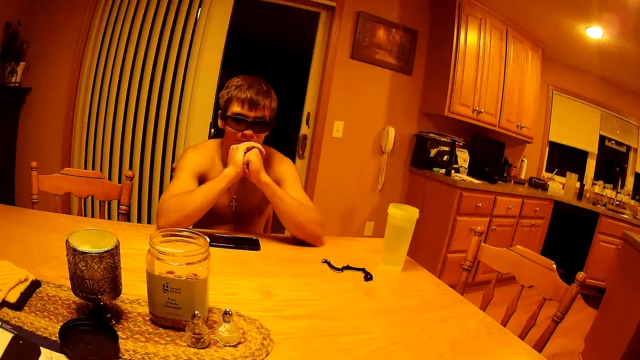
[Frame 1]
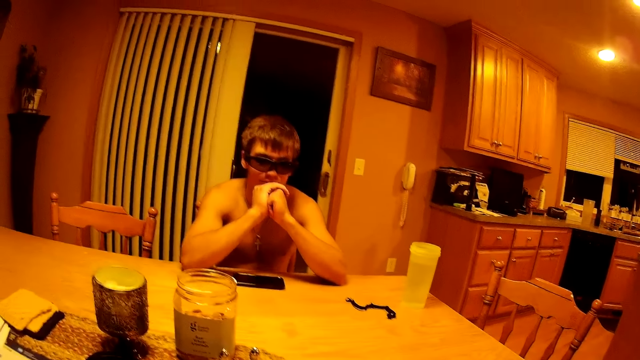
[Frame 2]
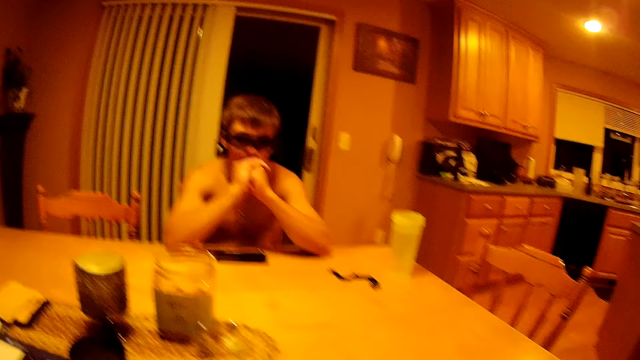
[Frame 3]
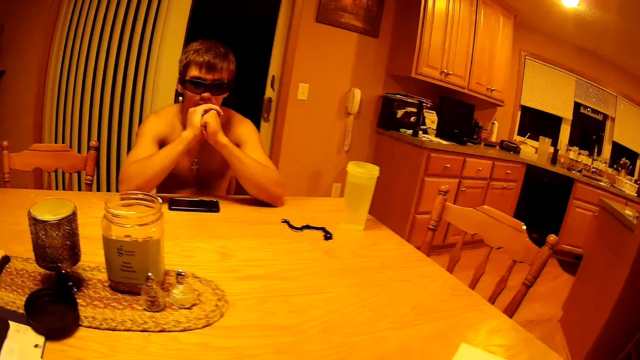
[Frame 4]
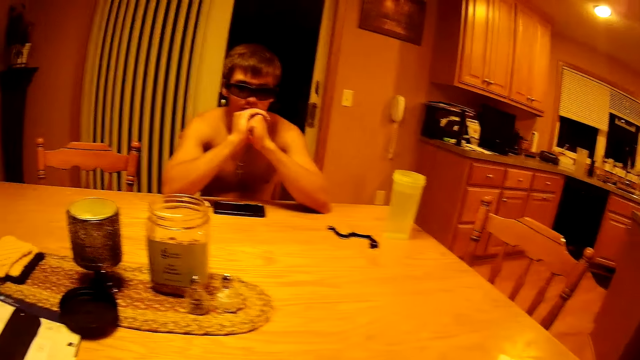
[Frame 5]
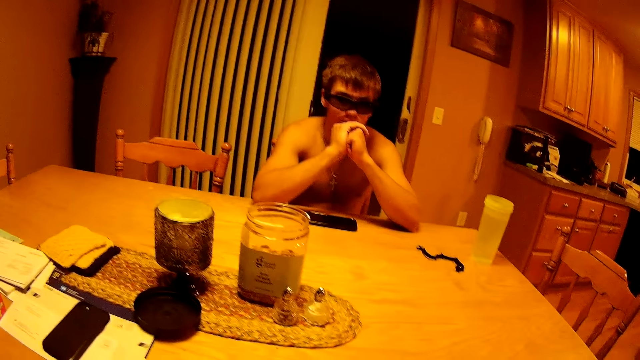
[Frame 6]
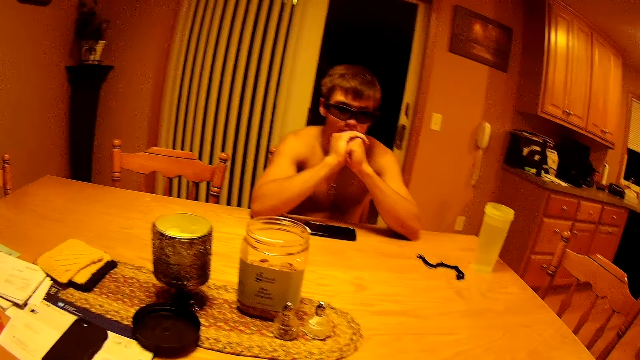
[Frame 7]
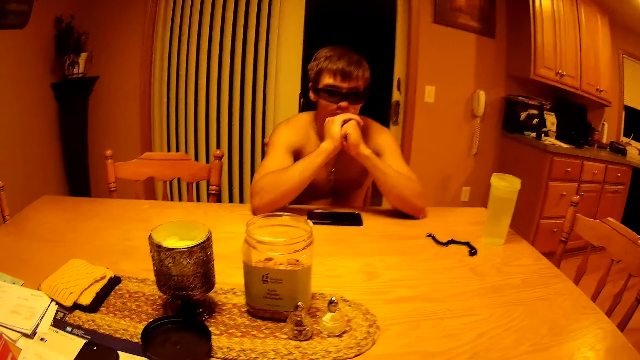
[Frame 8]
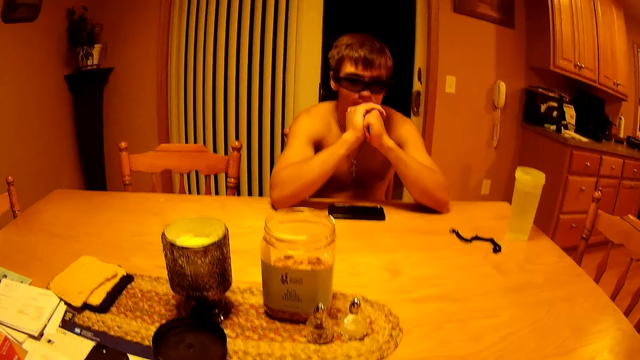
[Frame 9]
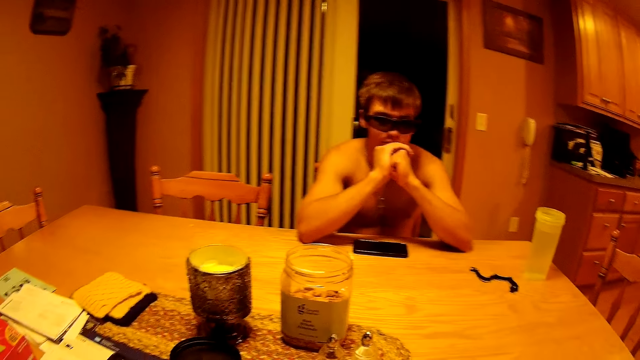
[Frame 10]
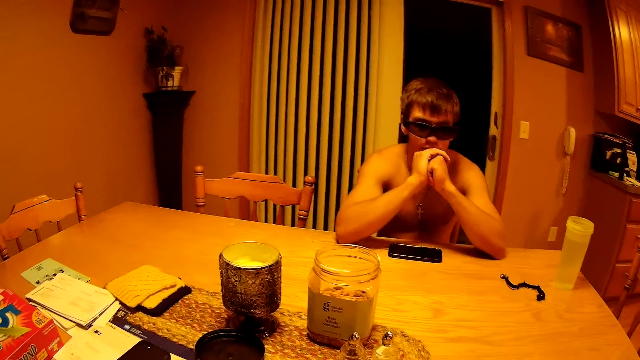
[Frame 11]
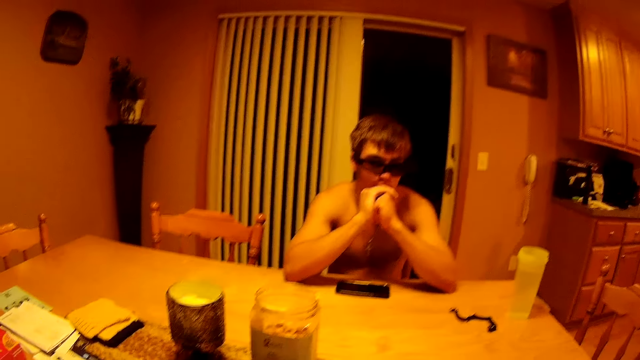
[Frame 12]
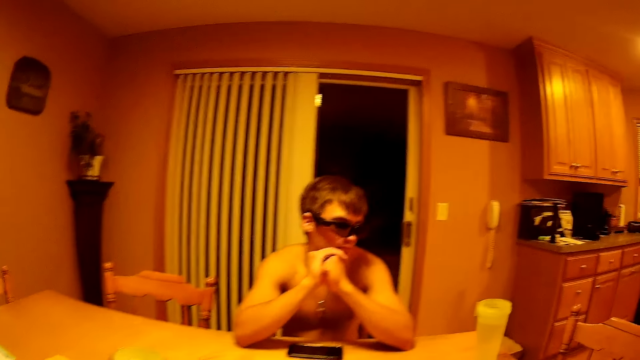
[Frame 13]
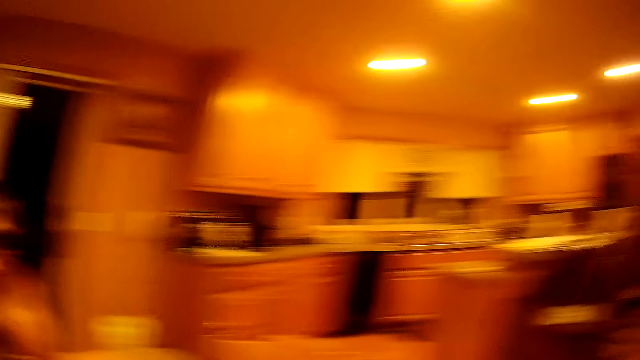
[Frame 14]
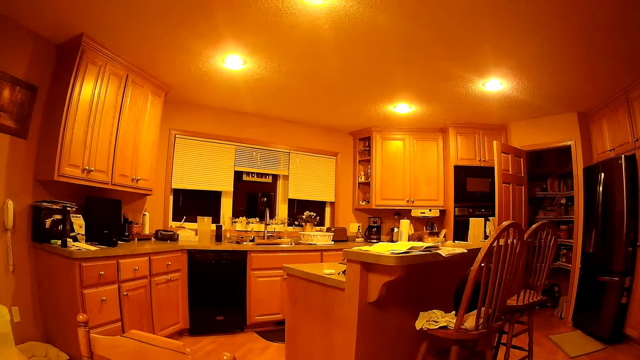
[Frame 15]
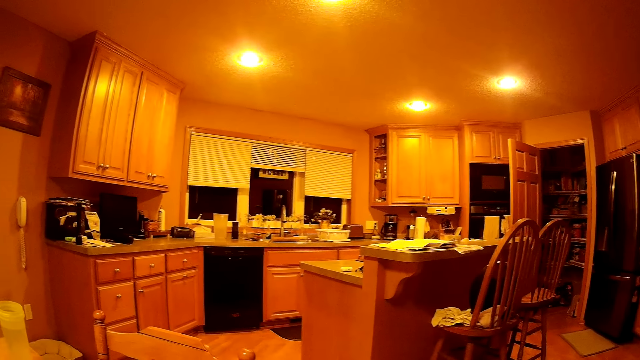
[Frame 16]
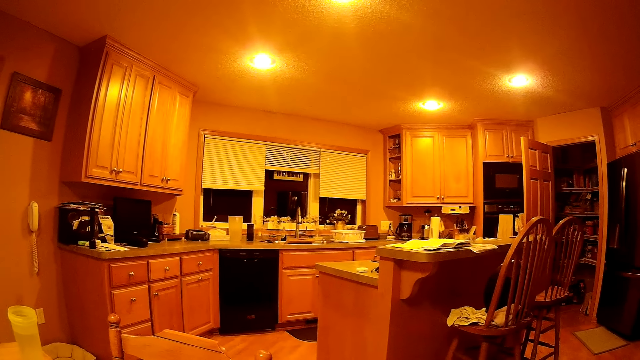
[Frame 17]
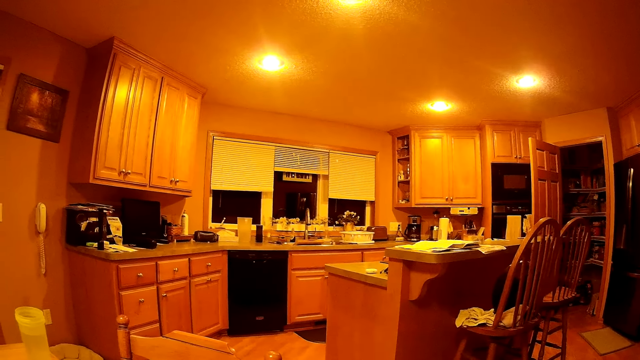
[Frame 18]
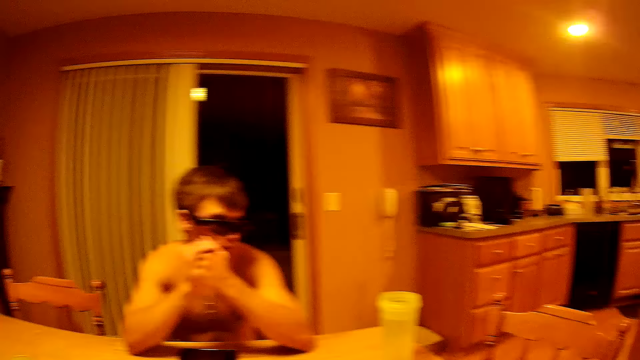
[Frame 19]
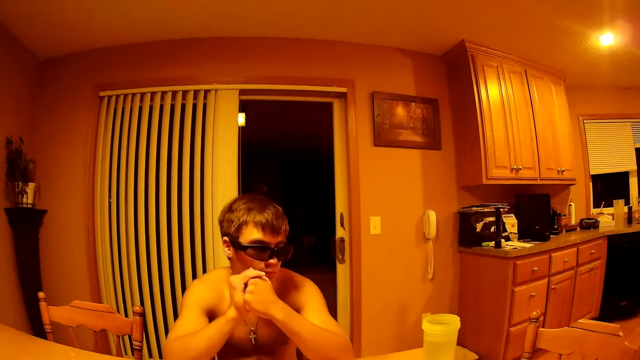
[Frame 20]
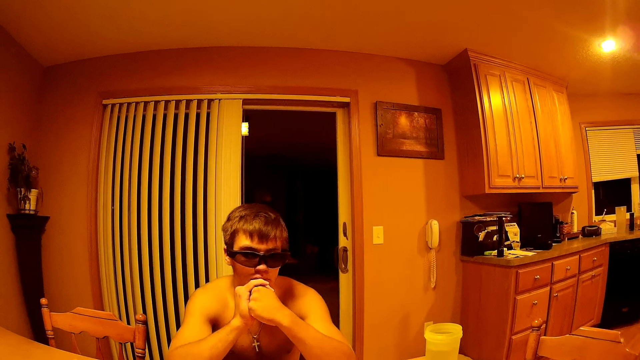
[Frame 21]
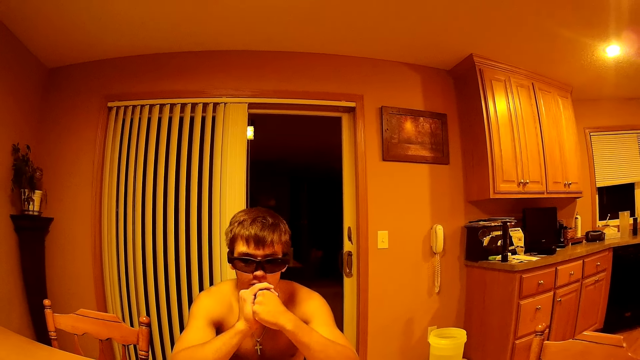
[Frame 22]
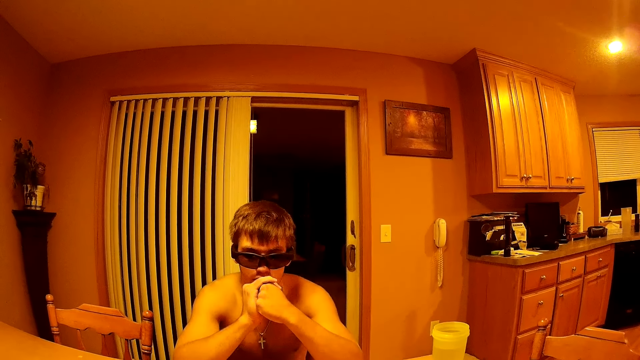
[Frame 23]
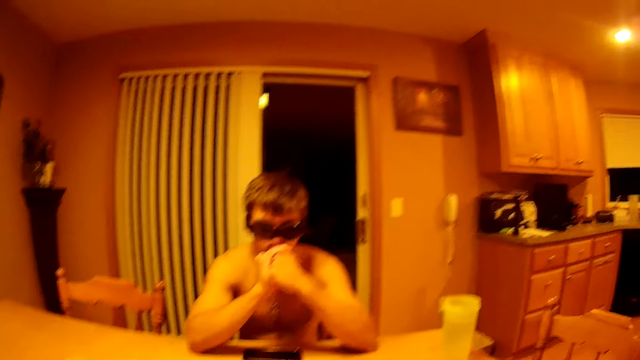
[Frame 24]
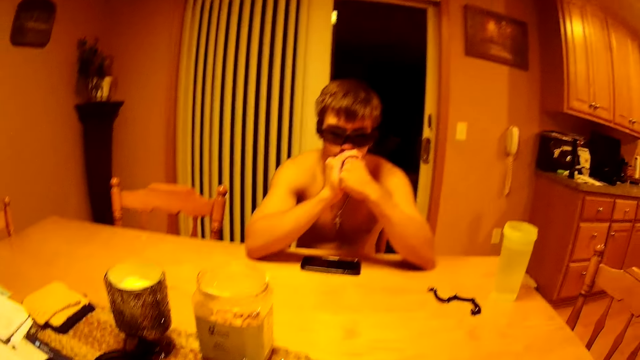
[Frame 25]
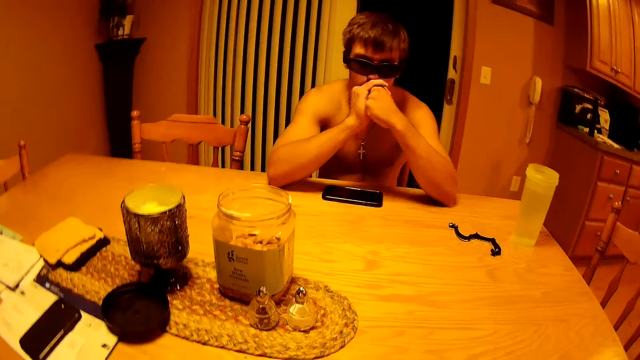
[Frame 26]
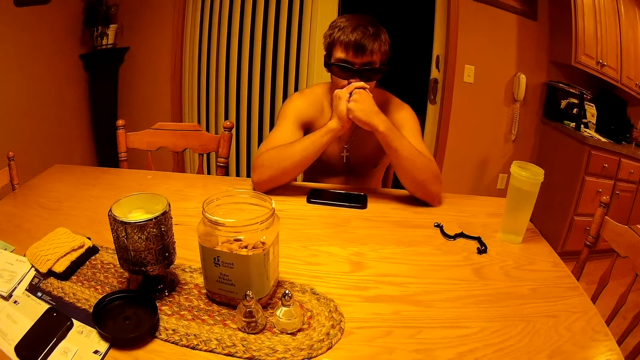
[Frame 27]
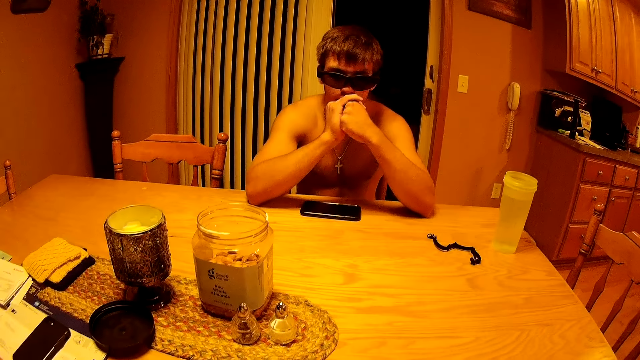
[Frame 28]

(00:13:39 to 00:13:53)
A person turns.

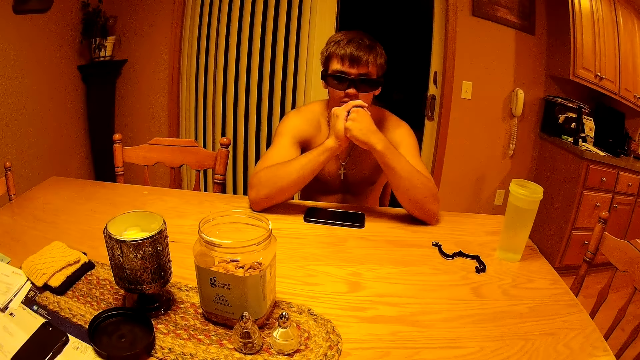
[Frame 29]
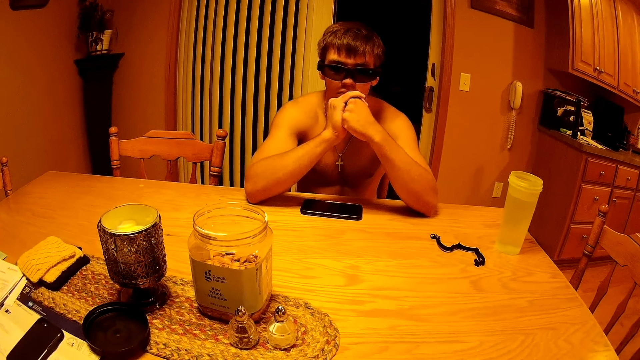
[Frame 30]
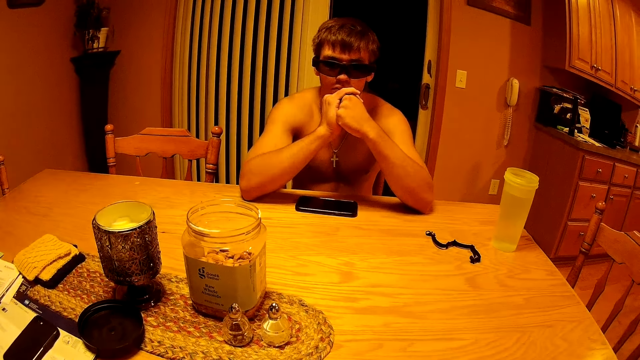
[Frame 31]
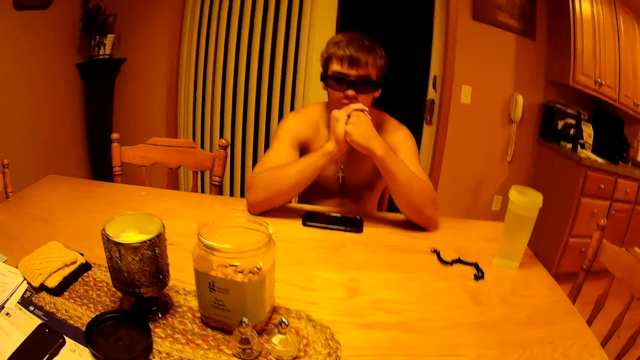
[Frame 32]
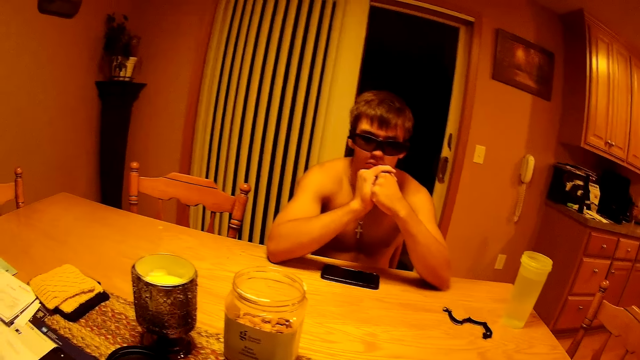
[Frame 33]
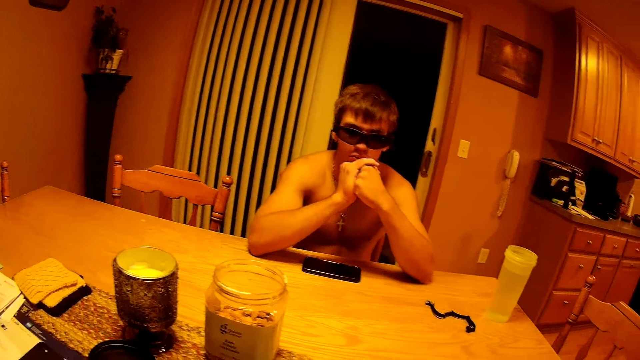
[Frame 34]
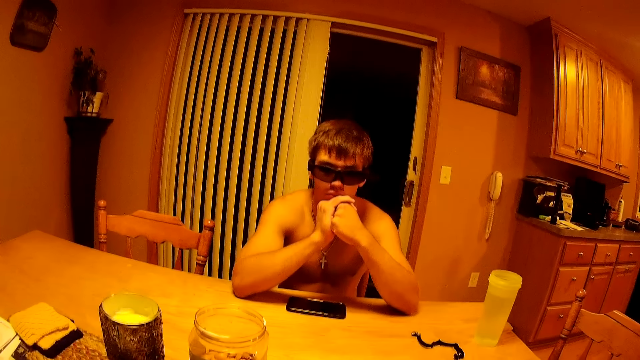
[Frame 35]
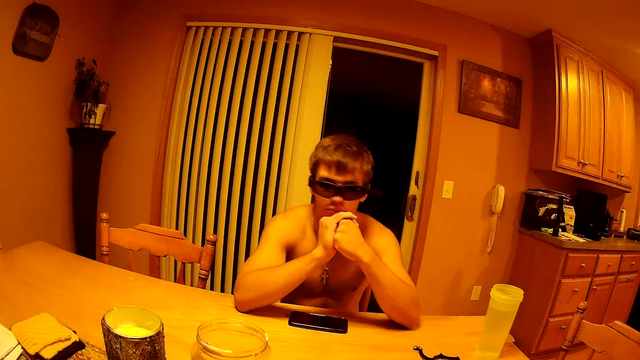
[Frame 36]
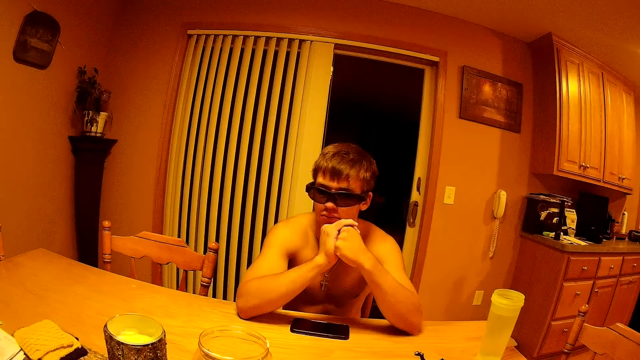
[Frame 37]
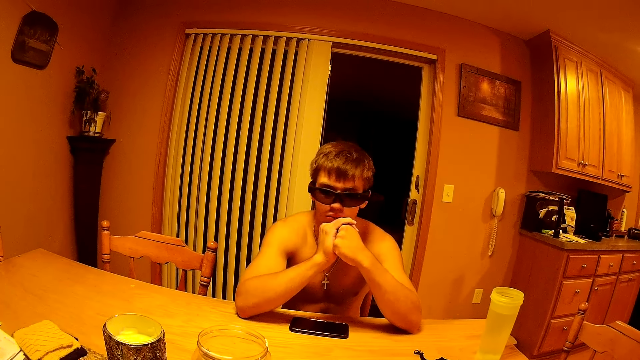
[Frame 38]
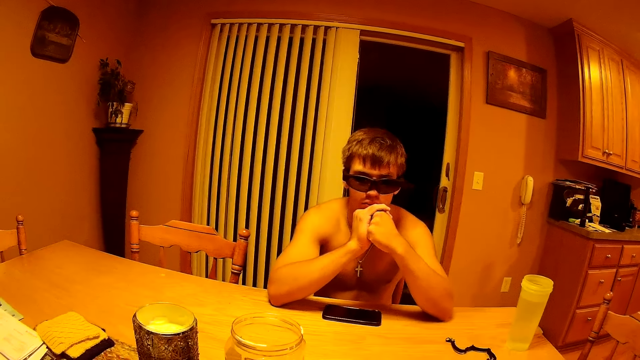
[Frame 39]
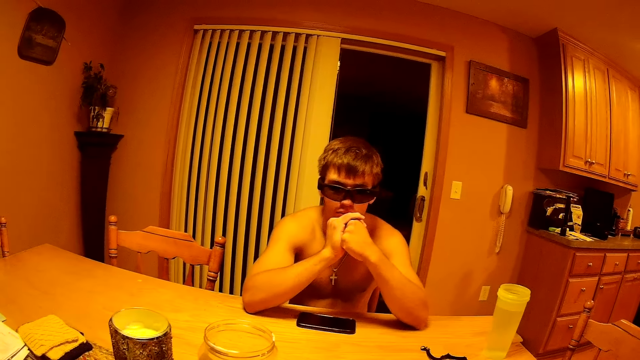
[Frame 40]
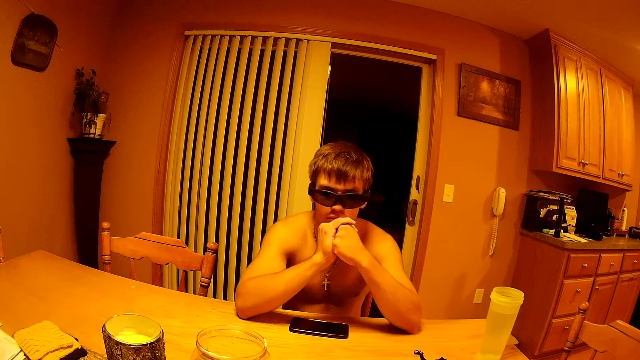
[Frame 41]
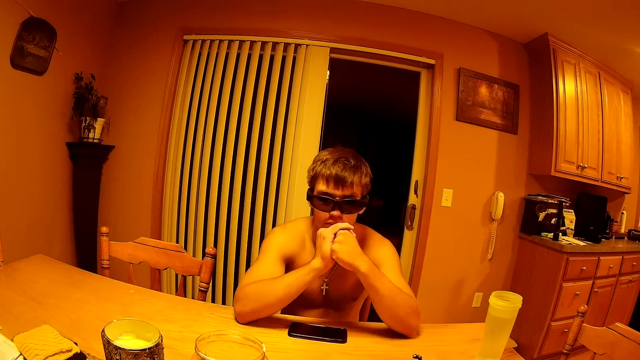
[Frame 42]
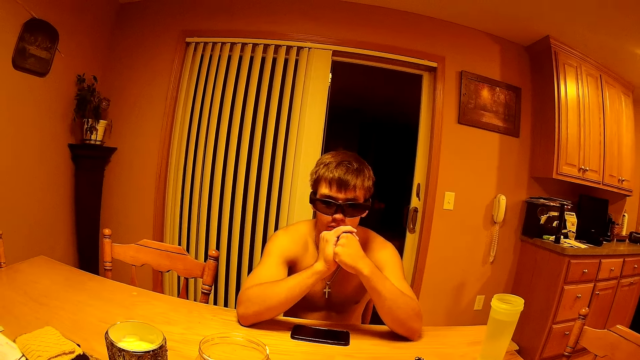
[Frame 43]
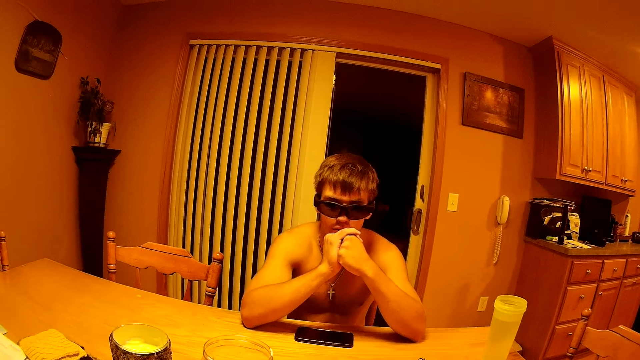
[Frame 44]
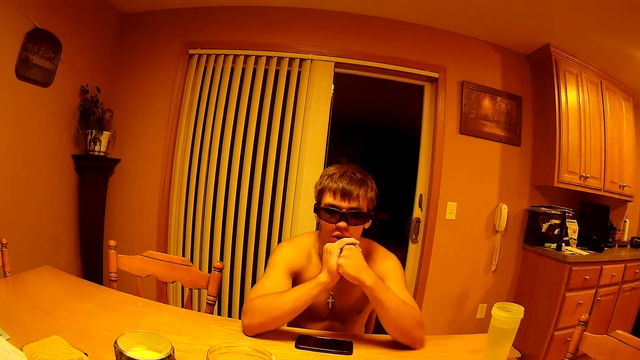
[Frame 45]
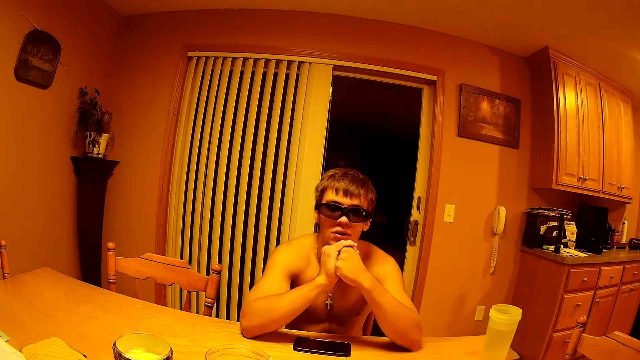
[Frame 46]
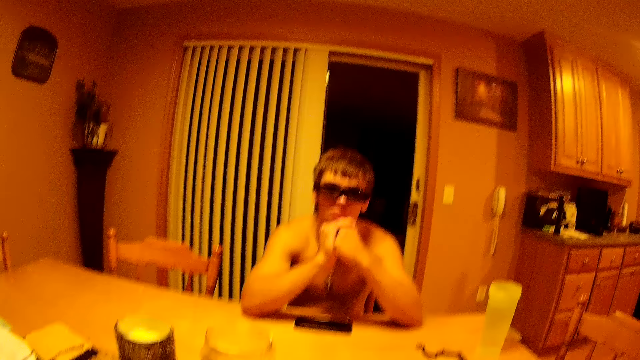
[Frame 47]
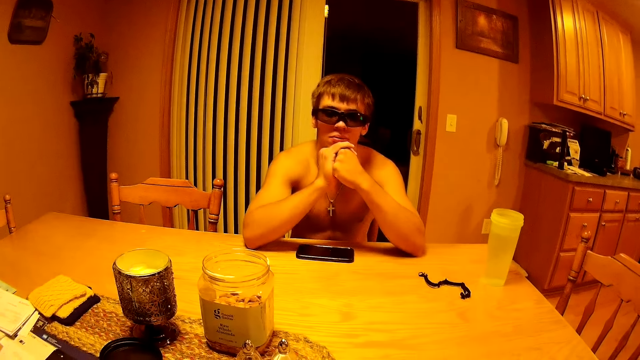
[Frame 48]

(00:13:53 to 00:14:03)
A person shakes his head. The camera wearer hits the cards on the table.
